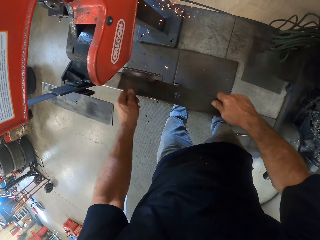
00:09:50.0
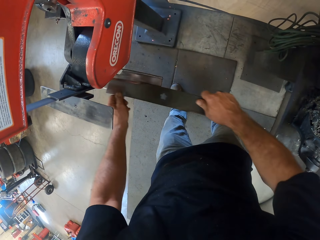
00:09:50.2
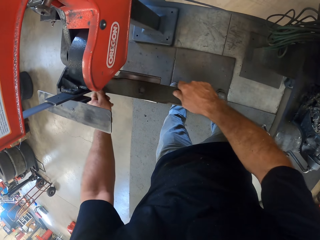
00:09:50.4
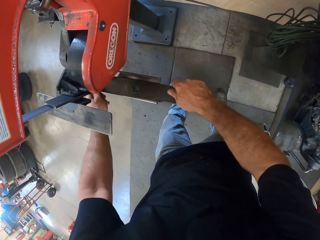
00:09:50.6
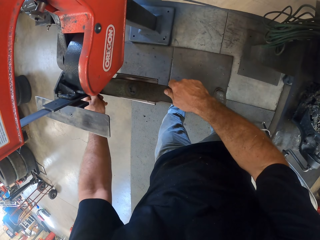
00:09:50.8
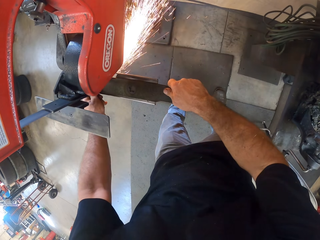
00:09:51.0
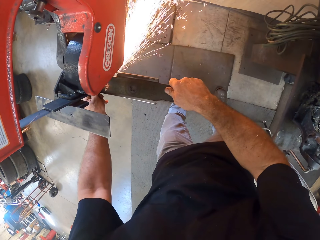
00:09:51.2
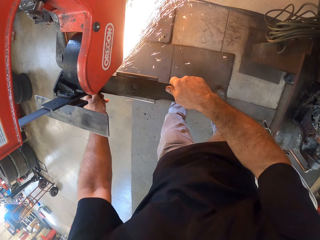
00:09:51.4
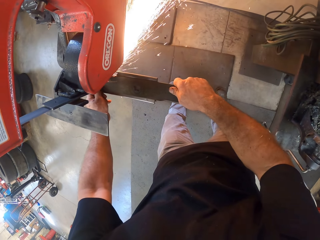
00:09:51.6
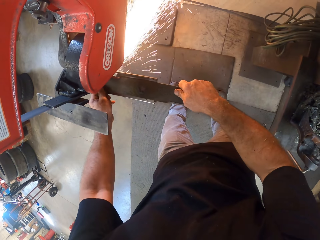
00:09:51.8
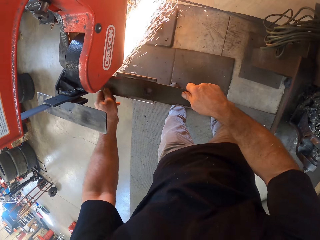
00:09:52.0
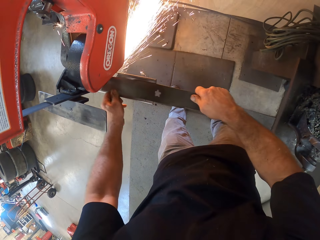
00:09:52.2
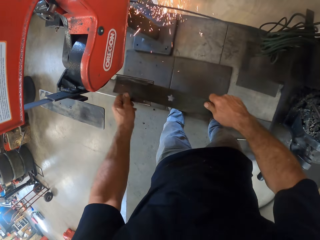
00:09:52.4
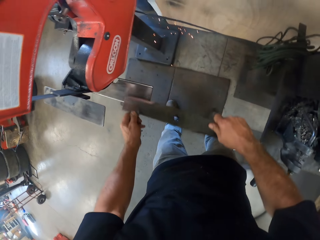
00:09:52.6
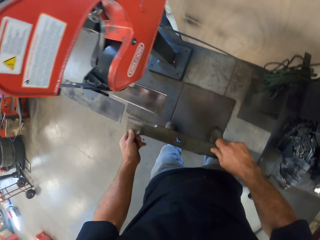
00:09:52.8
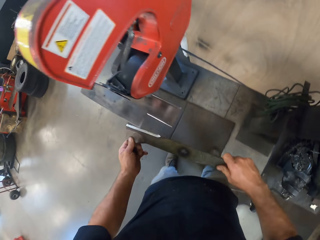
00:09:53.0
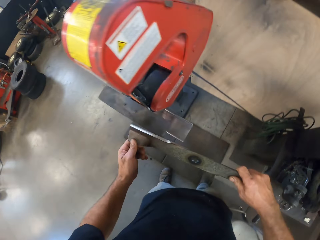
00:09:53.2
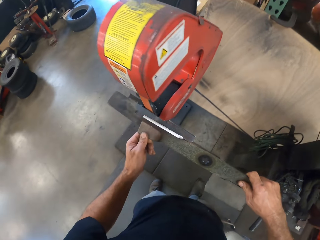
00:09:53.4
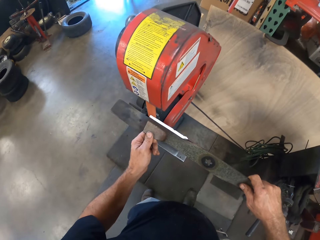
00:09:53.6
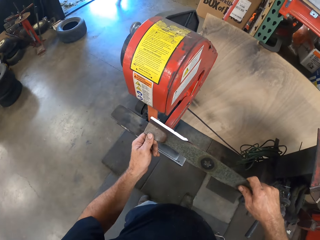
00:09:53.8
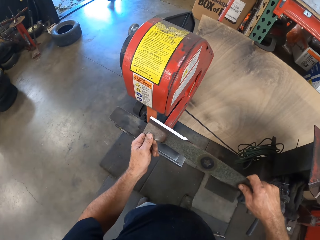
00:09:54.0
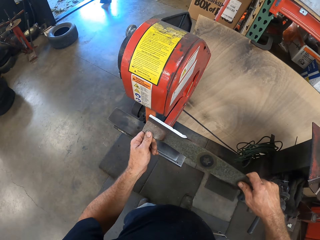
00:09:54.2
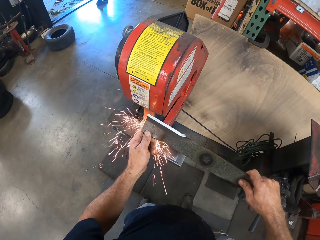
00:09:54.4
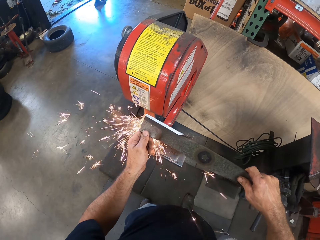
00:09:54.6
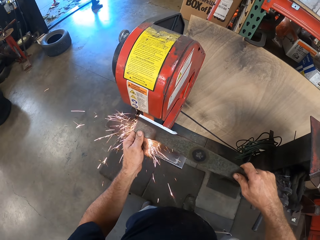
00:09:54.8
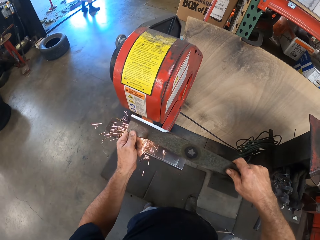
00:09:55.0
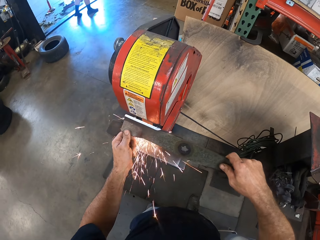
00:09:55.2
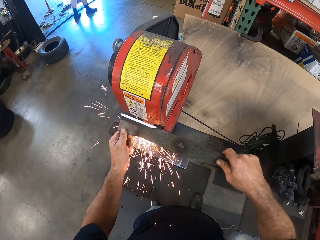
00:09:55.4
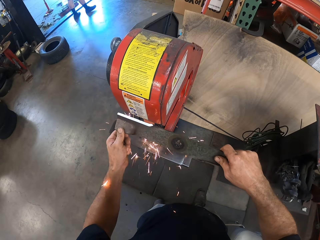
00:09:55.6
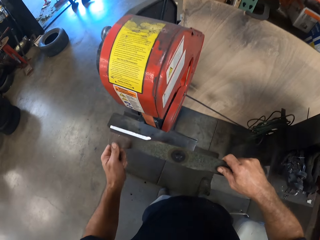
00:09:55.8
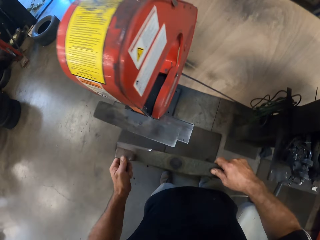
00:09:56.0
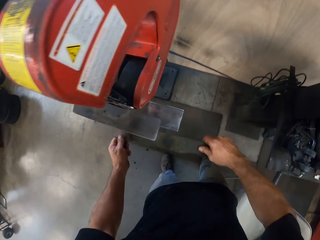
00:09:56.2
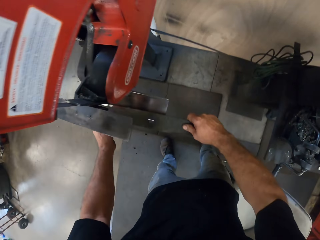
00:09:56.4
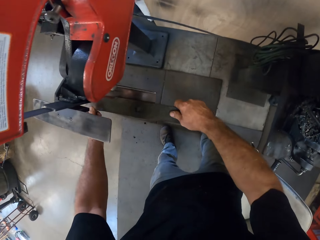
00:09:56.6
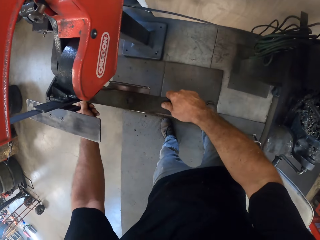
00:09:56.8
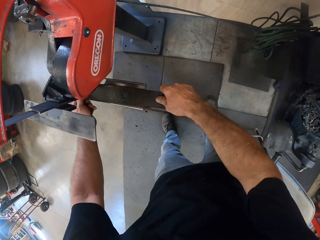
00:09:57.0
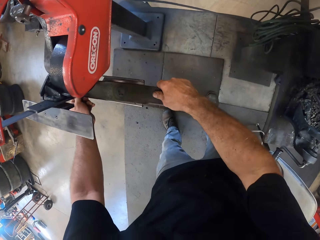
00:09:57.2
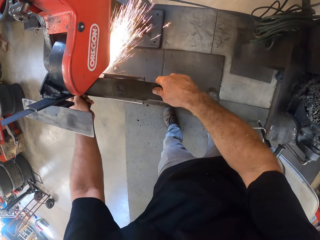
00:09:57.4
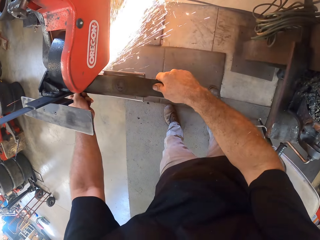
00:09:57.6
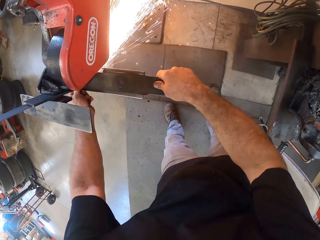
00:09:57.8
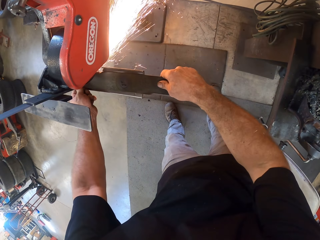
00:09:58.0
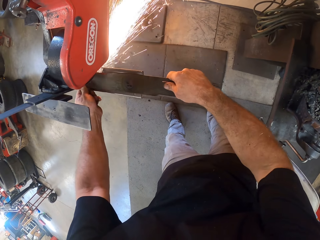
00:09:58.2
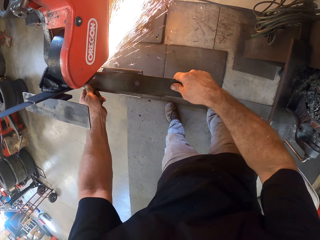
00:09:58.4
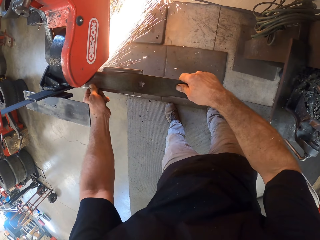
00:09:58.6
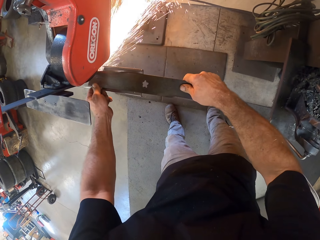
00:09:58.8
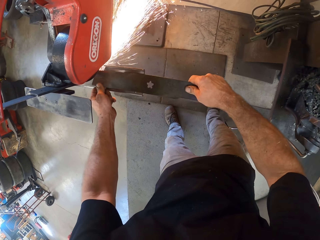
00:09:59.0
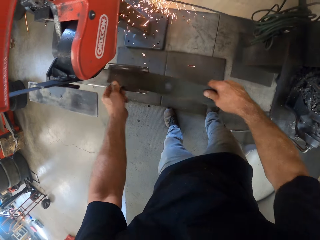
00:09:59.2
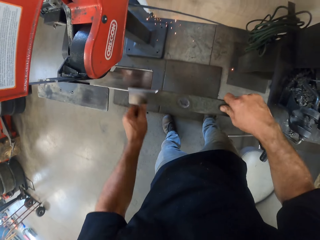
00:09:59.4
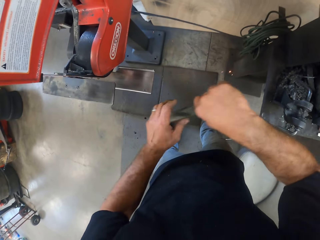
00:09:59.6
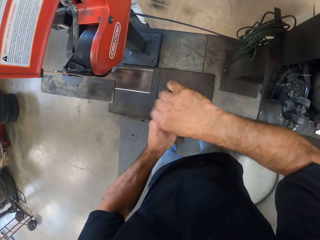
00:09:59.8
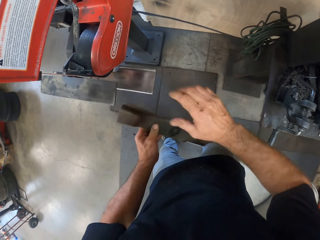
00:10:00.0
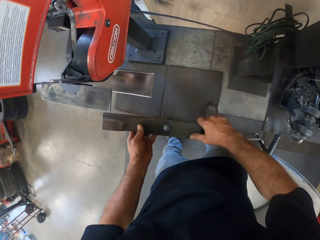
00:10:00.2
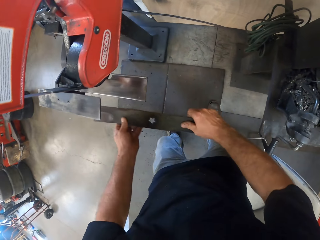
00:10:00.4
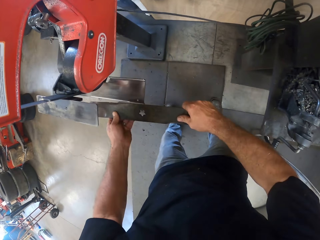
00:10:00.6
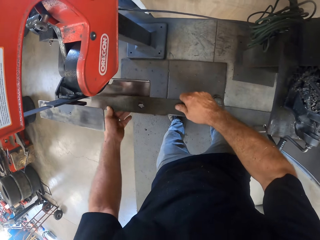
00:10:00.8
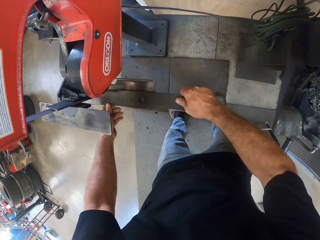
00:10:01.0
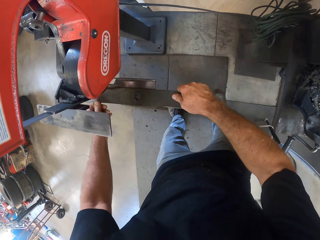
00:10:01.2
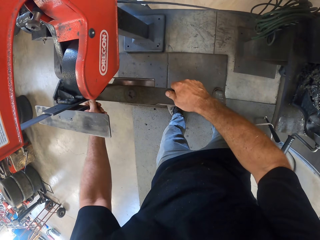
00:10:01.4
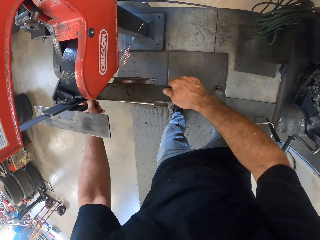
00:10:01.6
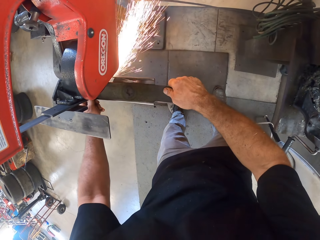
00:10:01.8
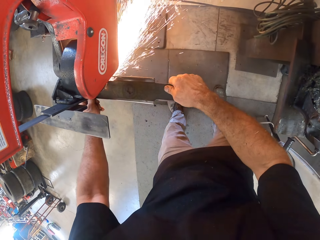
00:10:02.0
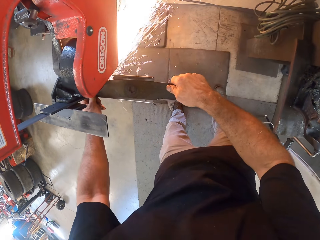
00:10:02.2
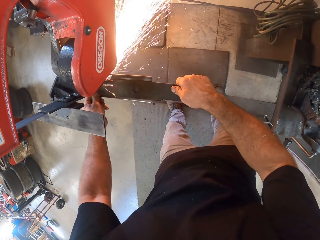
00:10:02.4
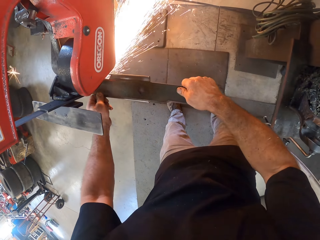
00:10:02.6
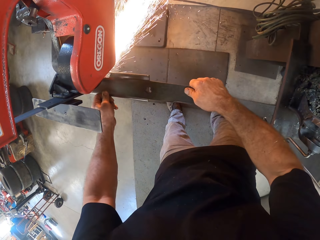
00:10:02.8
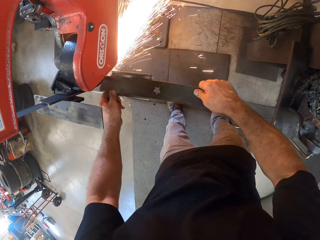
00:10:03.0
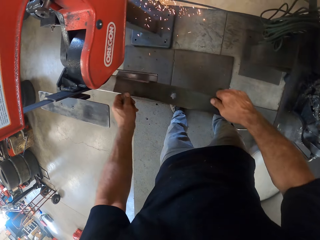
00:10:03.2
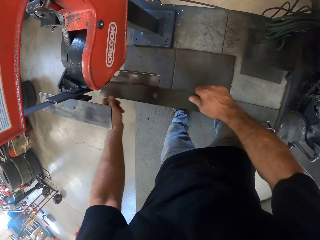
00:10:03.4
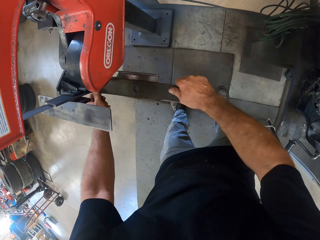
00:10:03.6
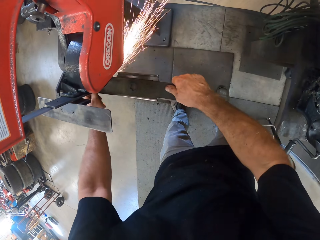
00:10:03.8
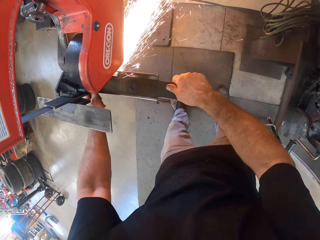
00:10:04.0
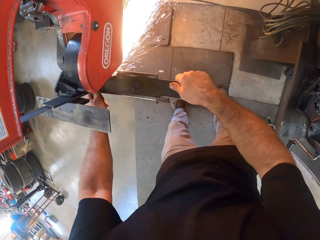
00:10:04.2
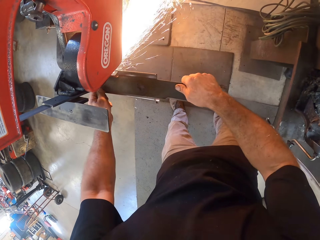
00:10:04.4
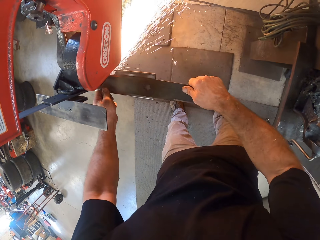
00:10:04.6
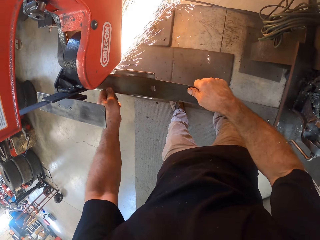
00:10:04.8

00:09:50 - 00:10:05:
The camera wearer raises the lawnmower blade or metal to the top belt of the belt grinder. They hold the metal. They sharpen the edge of the lawnmower blade with the belt grinder. They lower the lawnmower blade to the bottom belt. They sharpen the edge of the lawnmower blade with the belt grinder. They put the metal on the sharpening machine. They turn the lawnmower blade sideways. They sharpen the edge of the lawnmower blade with the belt grinder. They put the metal on the sharpening machine.

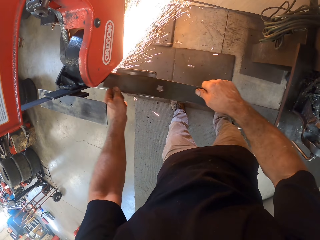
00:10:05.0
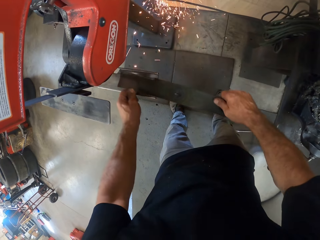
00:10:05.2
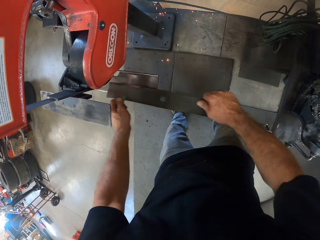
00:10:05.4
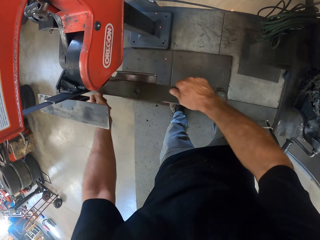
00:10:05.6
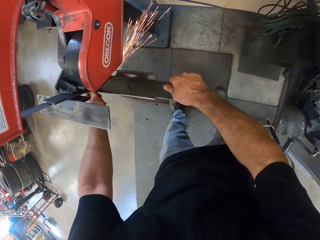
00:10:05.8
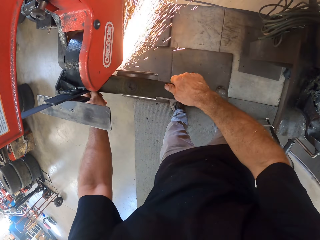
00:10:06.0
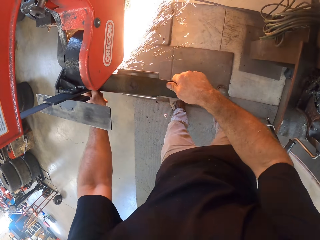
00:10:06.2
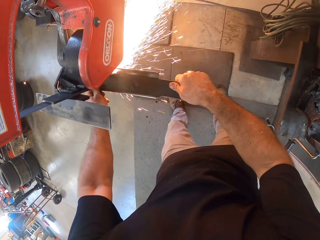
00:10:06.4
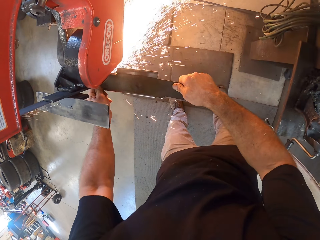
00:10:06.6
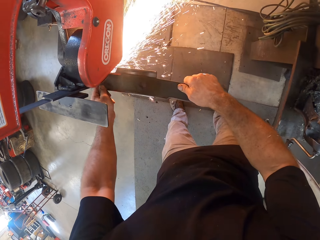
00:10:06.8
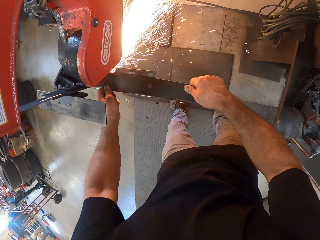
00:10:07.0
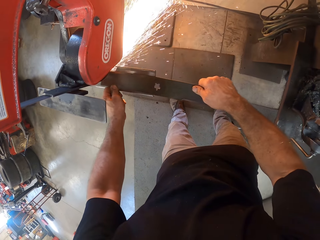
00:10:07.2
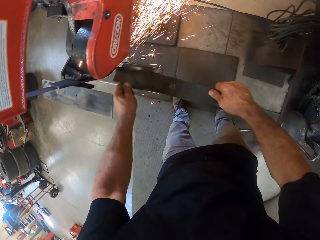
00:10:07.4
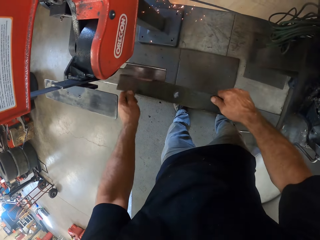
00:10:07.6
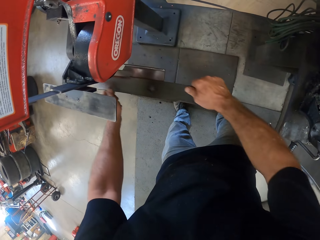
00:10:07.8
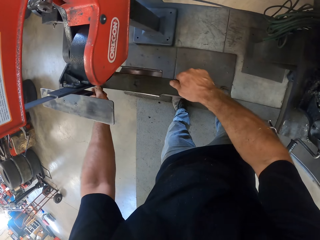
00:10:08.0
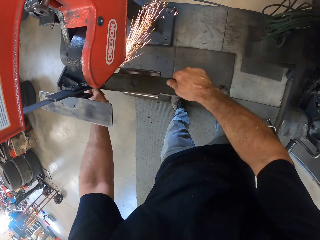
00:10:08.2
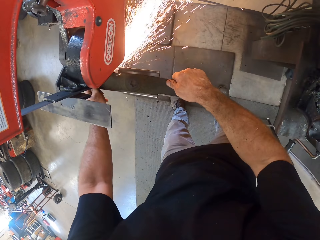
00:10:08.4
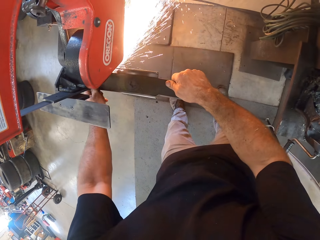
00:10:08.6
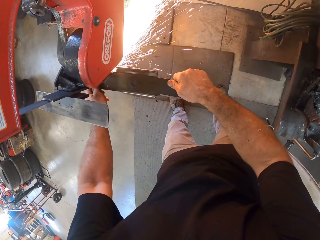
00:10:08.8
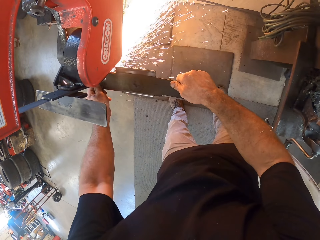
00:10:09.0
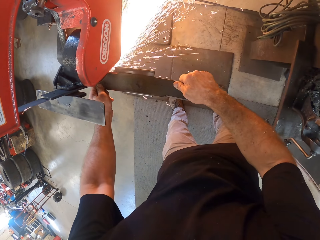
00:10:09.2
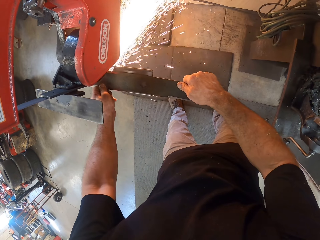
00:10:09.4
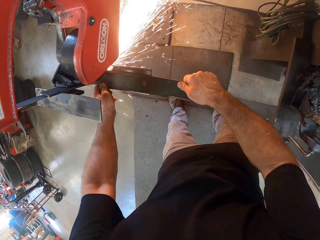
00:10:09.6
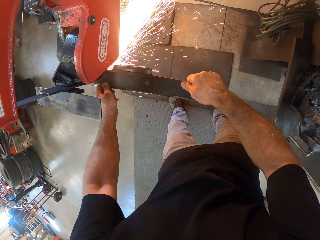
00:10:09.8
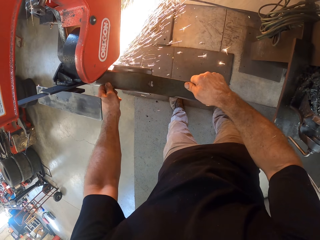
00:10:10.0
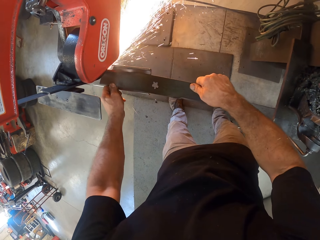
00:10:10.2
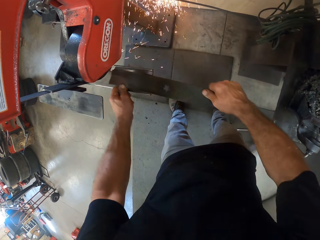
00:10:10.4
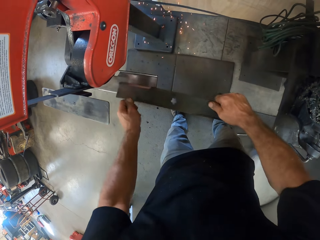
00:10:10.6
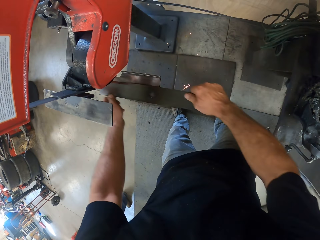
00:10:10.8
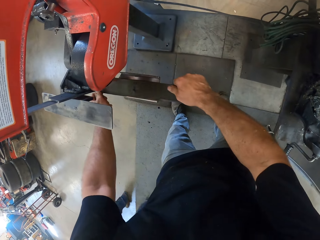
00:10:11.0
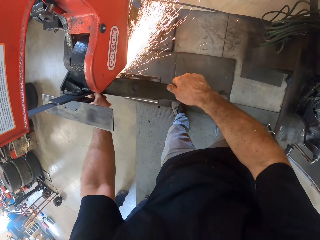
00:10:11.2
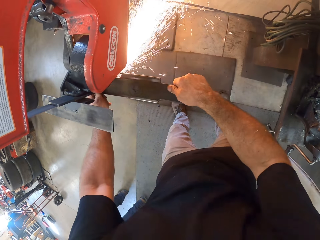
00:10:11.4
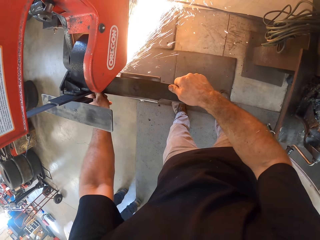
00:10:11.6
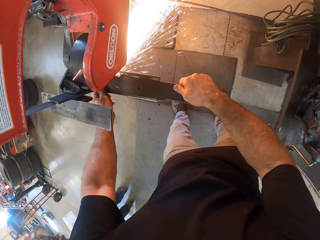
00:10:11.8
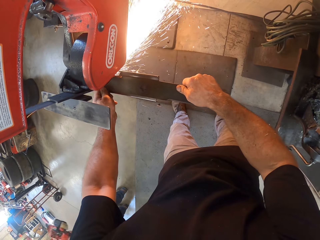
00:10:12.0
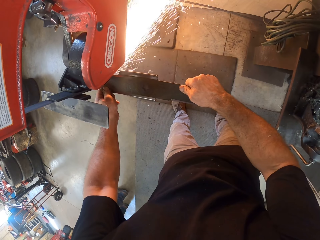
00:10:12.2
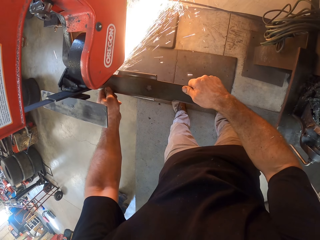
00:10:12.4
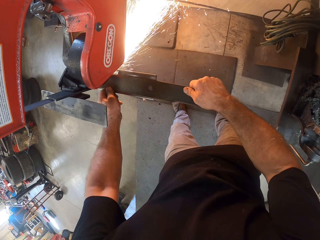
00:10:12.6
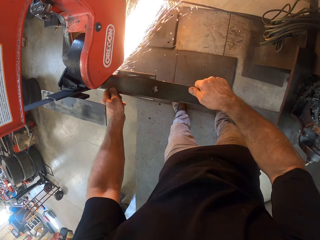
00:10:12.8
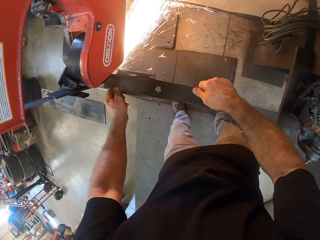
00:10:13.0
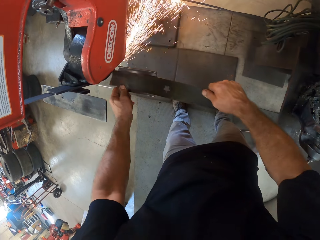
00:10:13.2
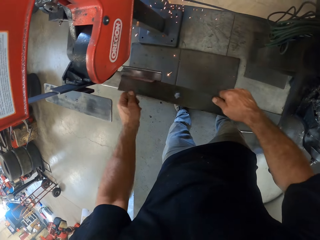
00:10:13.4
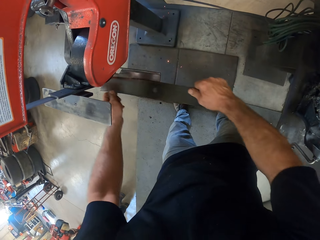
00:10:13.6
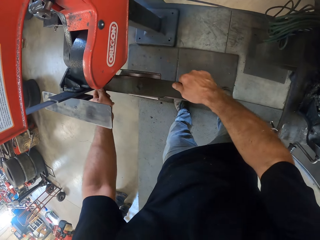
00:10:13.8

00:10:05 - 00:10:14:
A man walks towards the camera wearer.
